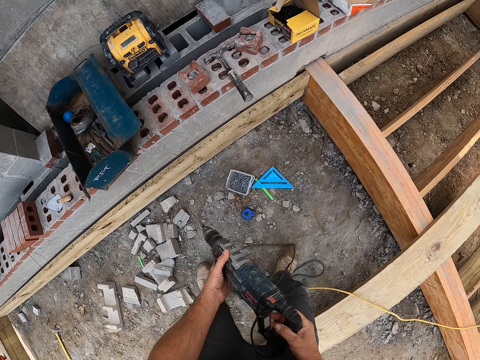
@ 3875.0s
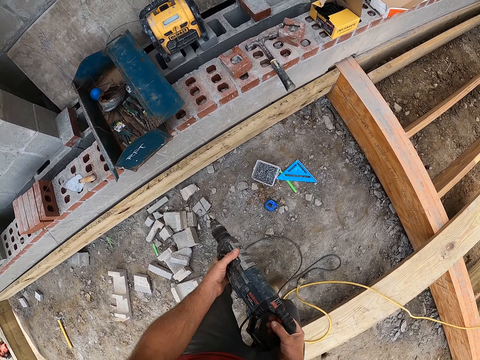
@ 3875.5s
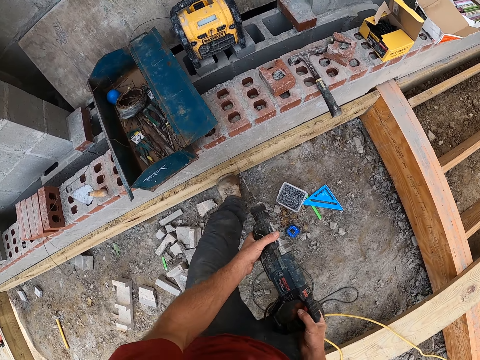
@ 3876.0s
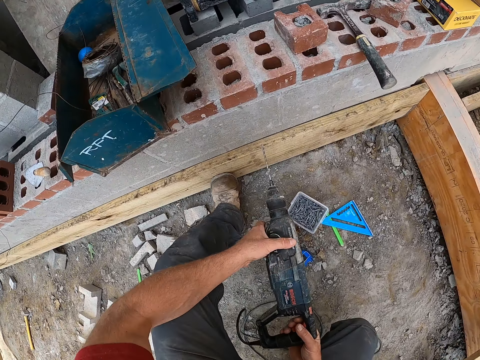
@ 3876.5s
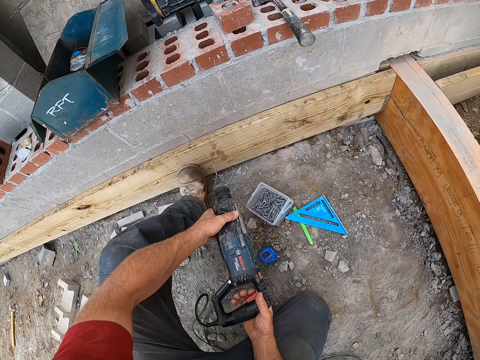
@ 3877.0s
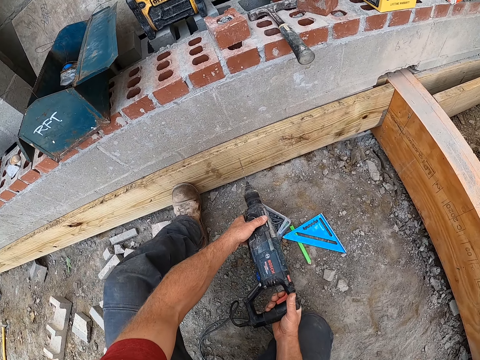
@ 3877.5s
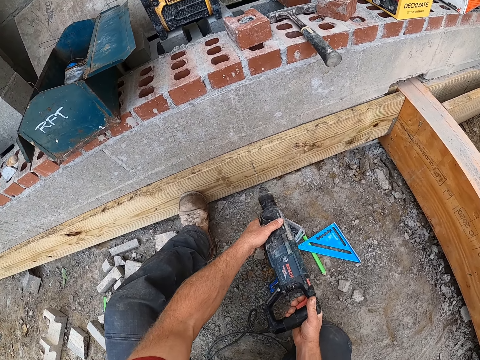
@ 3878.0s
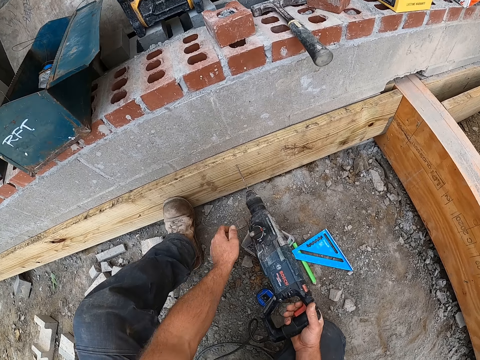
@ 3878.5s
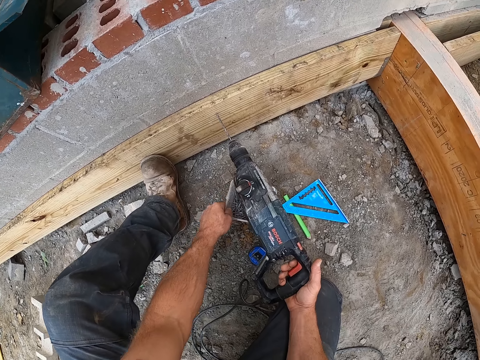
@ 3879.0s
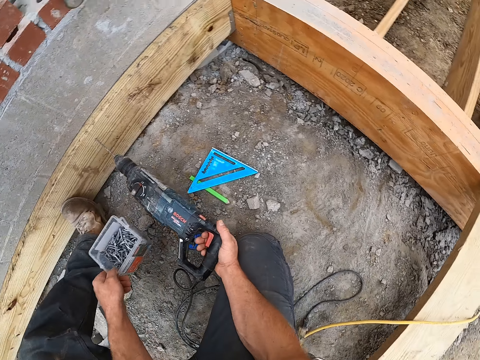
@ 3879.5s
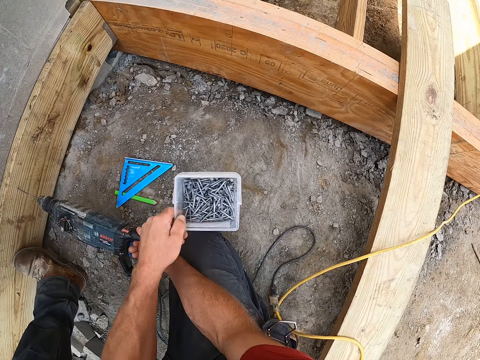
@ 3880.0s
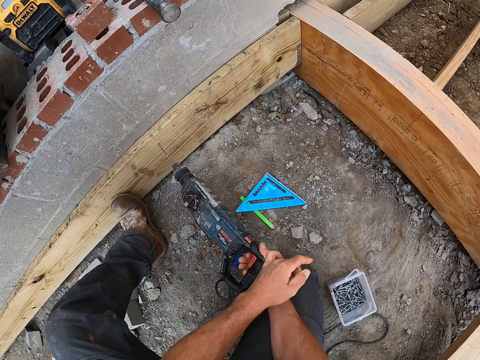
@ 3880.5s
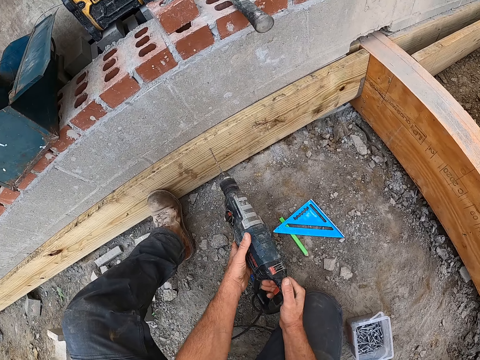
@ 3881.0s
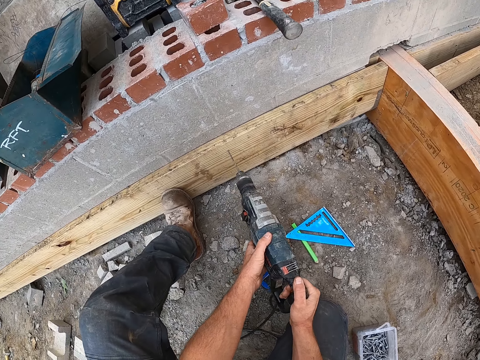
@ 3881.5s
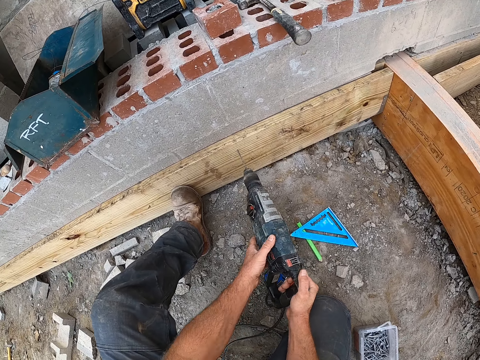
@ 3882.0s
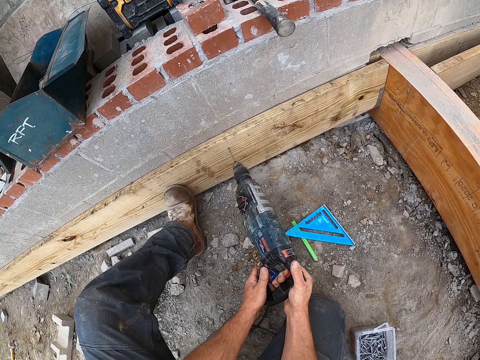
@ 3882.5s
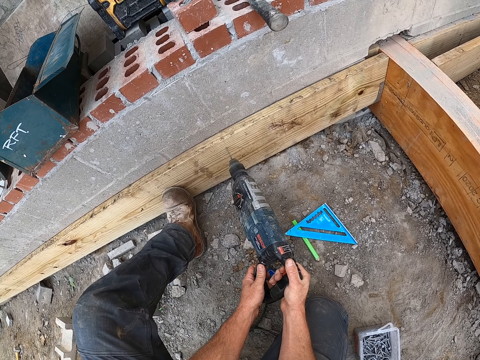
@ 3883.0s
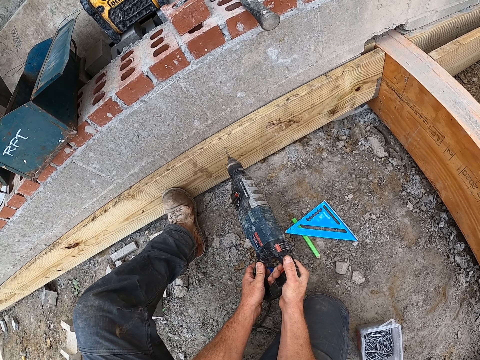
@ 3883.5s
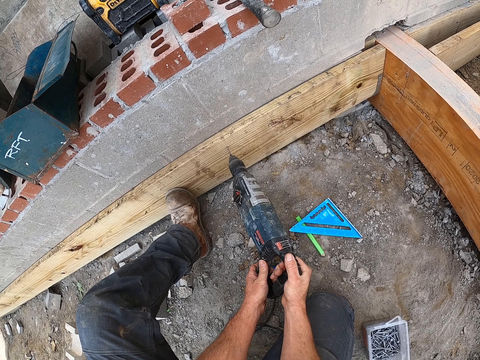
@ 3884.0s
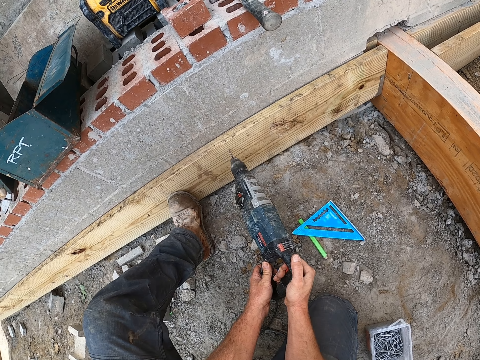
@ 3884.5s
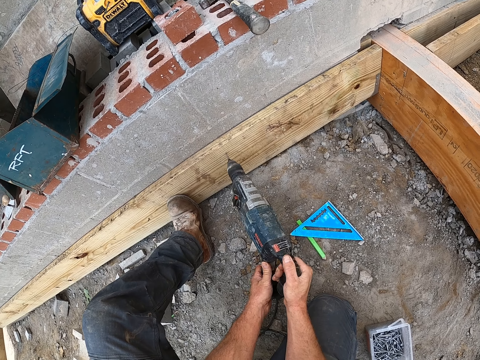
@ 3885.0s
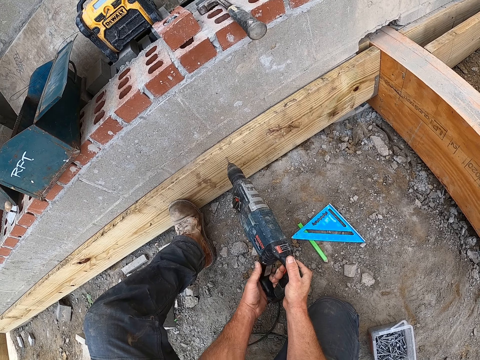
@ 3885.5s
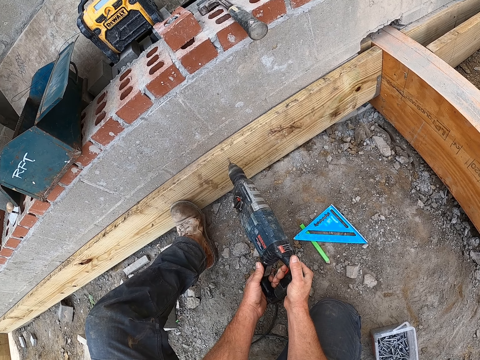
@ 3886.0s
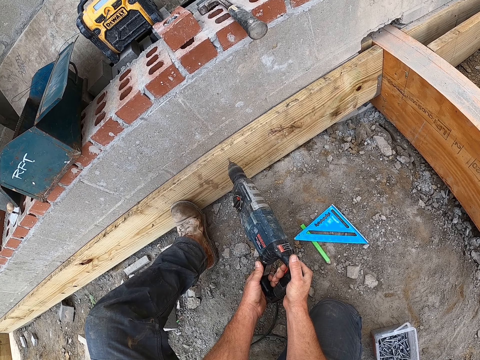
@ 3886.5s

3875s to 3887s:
The camera wearer bends on the construction wood bind on the wall. He places his leg against the plank. He picks a nail container on the floor. He drills a hole on the wood with the drill. He shifts the nail box position on the floor. He drops the nail container on another side on the floor. He drills the plank with the drilling machine.

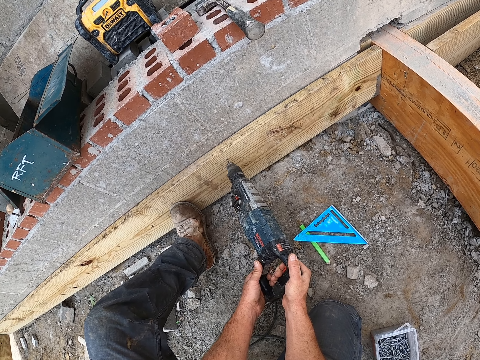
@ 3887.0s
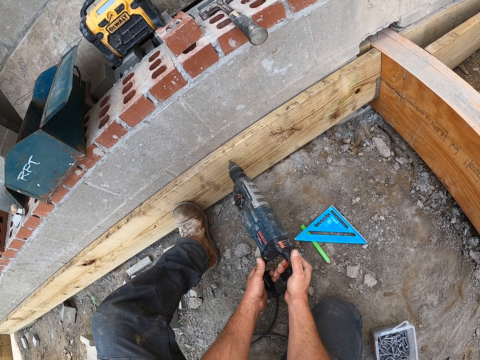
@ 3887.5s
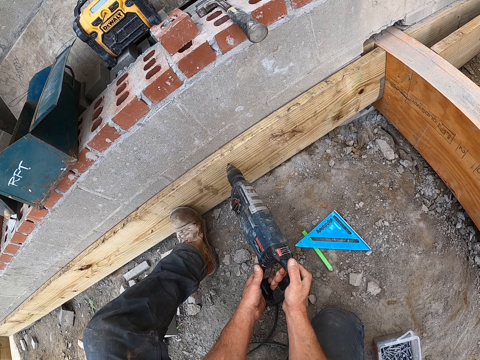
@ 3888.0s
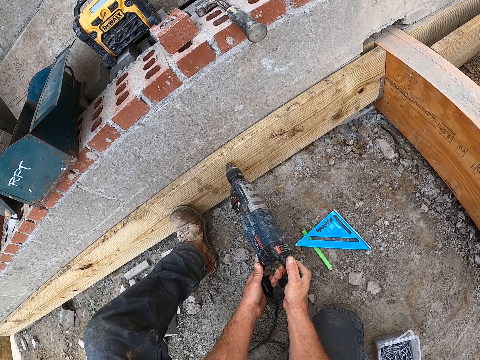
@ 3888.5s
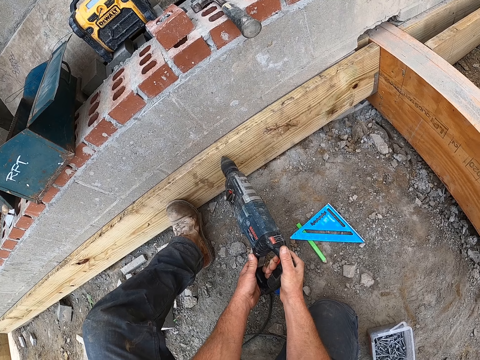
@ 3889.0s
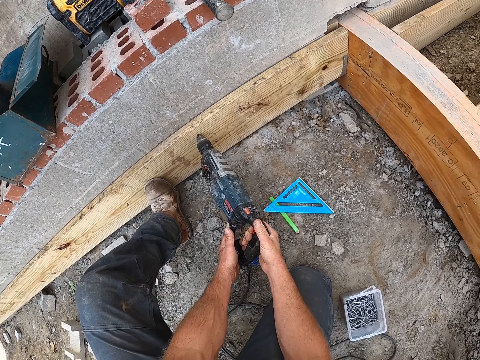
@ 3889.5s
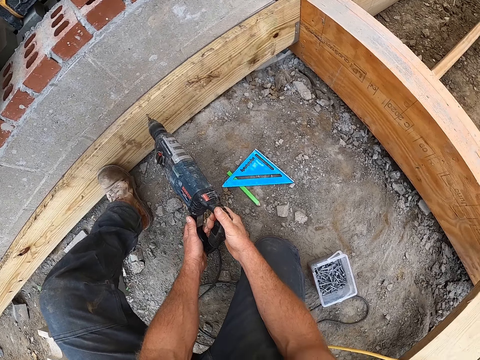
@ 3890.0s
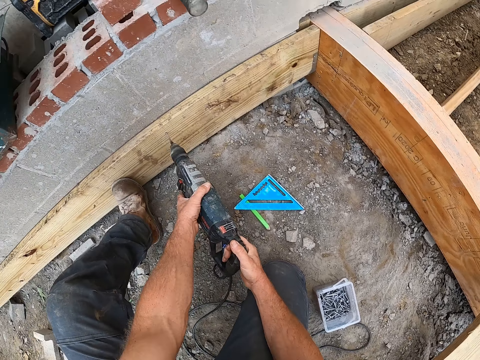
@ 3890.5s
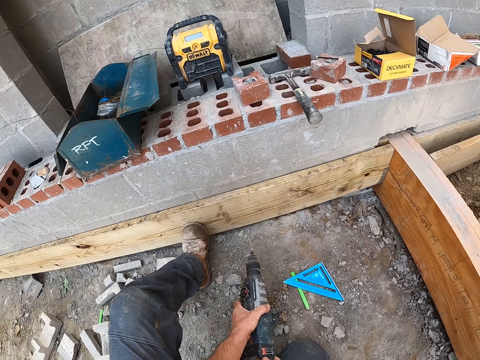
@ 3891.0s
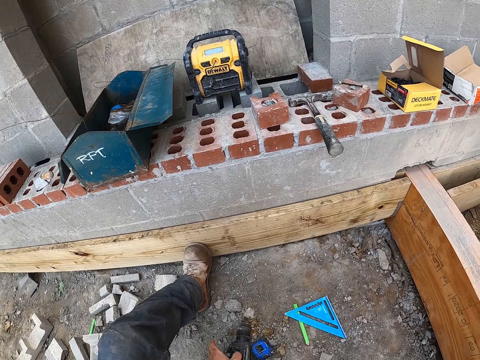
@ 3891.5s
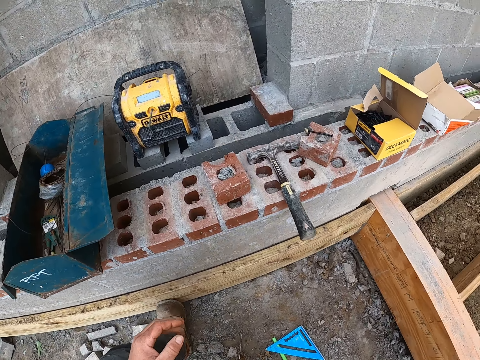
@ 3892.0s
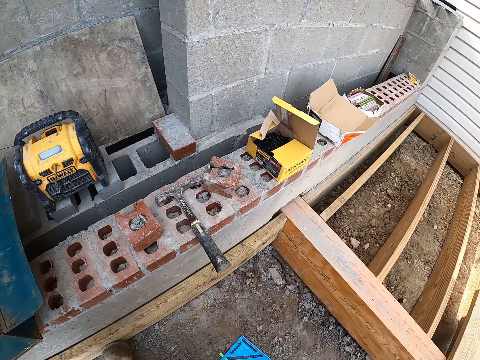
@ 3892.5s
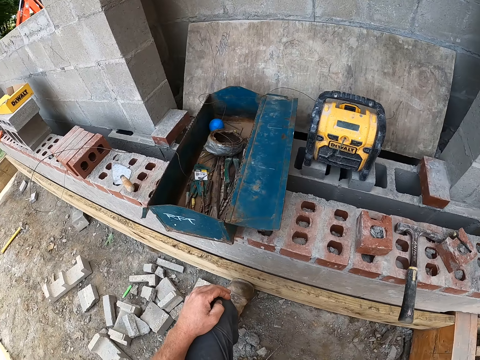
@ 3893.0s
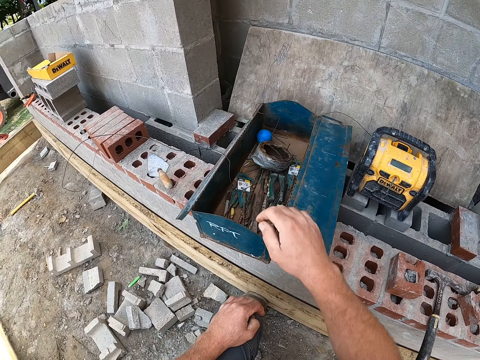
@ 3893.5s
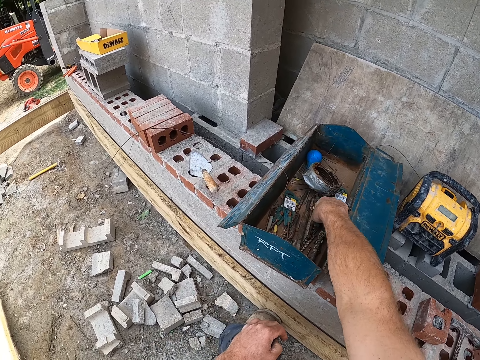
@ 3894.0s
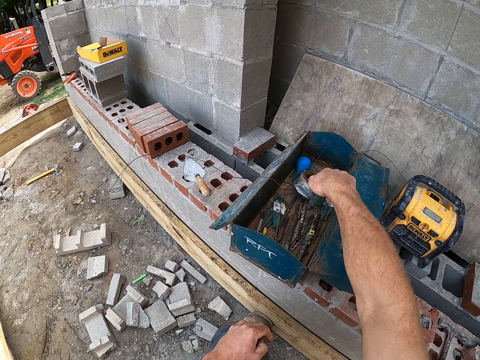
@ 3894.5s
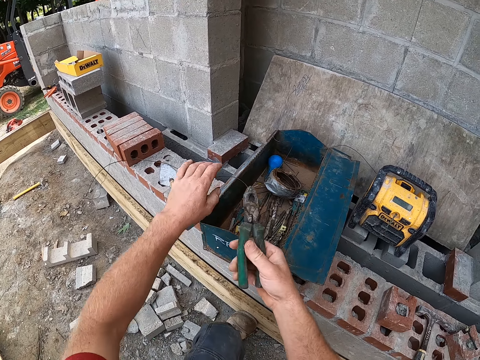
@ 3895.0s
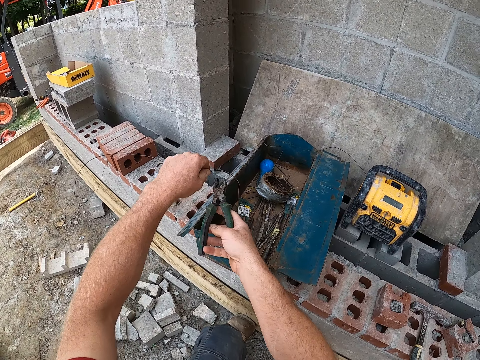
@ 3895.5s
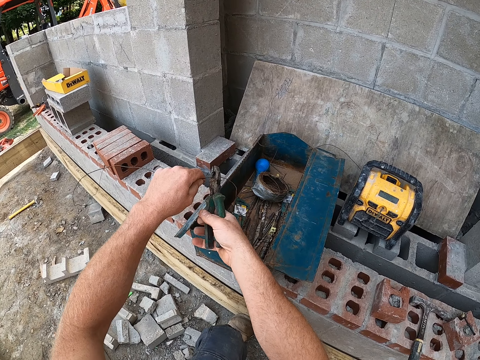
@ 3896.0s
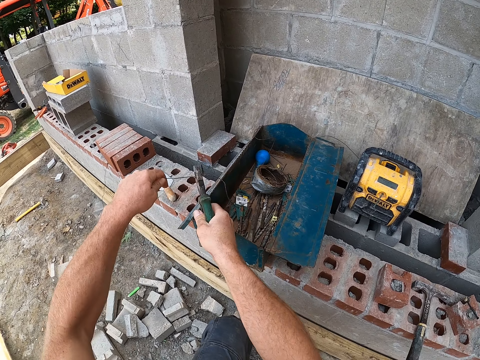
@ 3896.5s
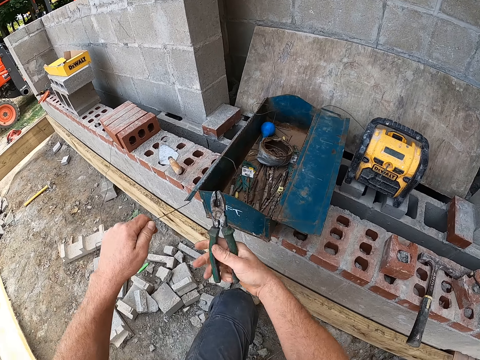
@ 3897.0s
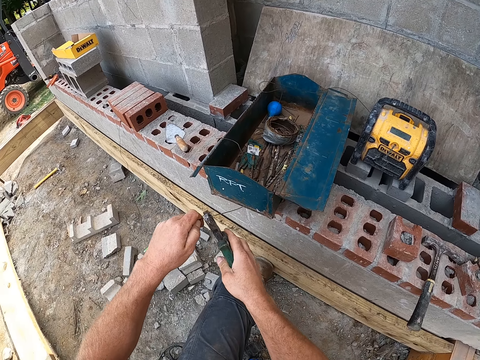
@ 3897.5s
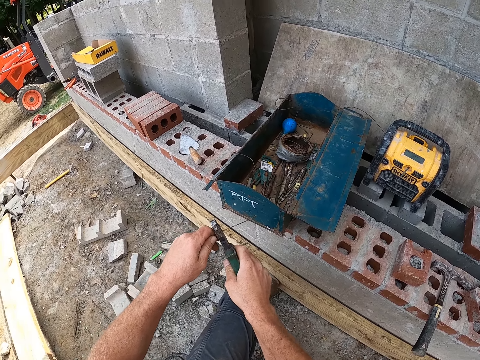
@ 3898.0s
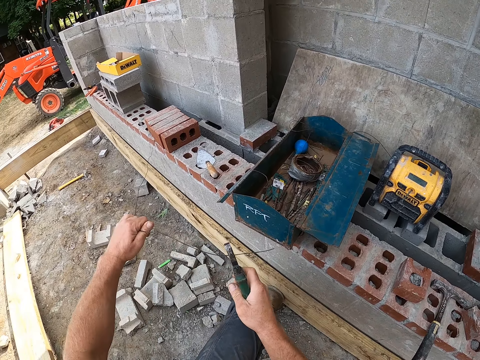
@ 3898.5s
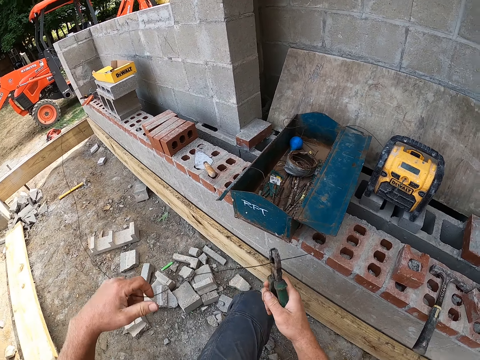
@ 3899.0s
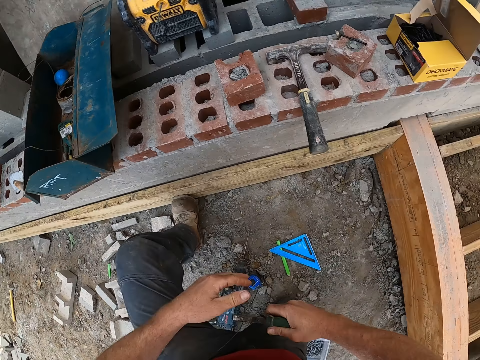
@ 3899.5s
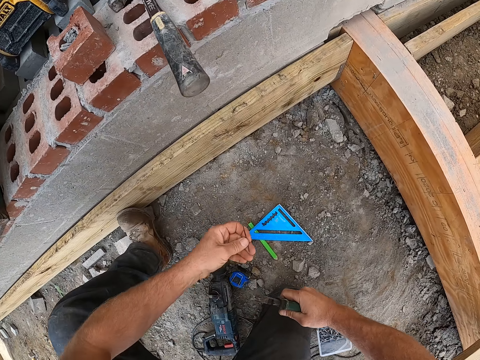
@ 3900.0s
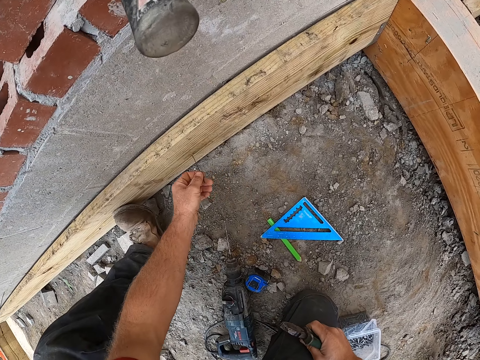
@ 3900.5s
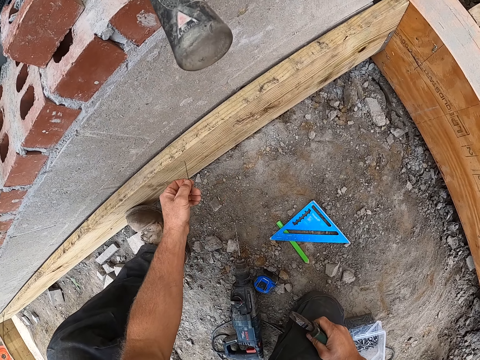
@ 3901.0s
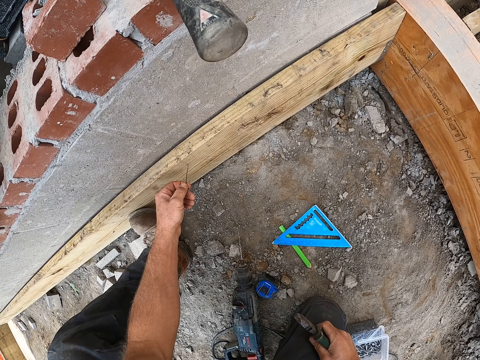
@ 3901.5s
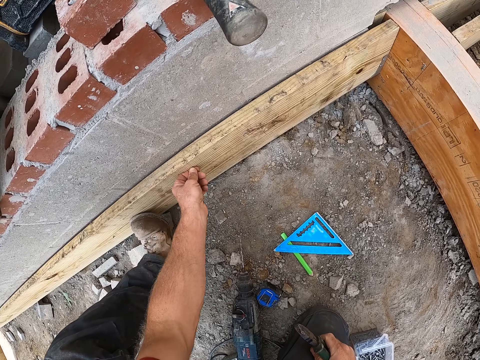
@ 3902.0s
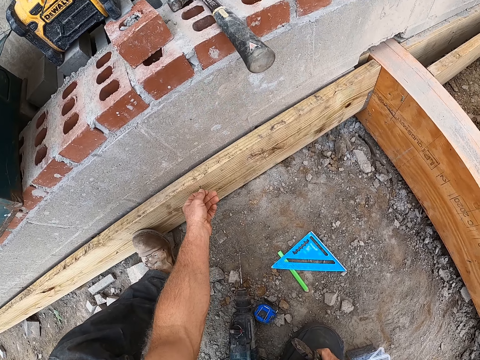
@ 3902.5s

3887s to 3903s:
The camera wearer removes the drilling machine from the plank. They place the drill on the floor. They take the pliers from the tool box on the wall. They cut the binding wire on the wall from the binding wire roll with the pliers. They cut the binding wire with the pliers. They insert the binding wire in the hole on the plank.
